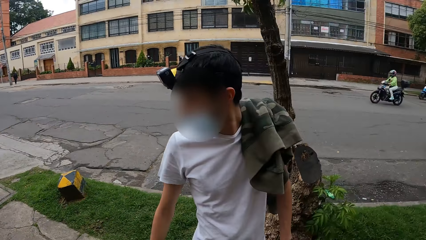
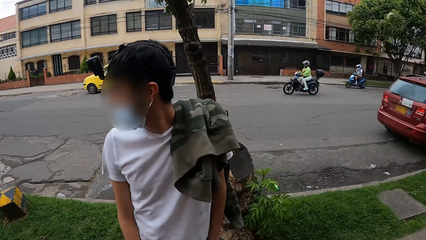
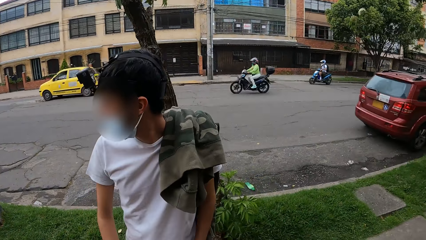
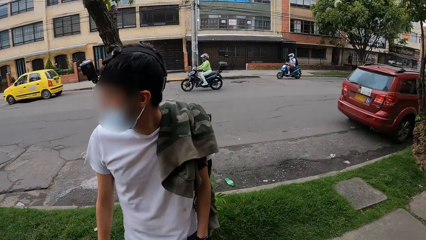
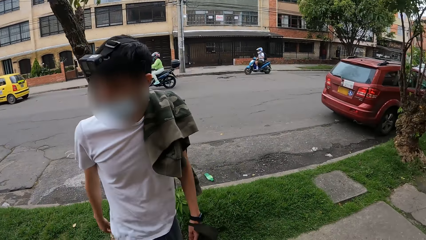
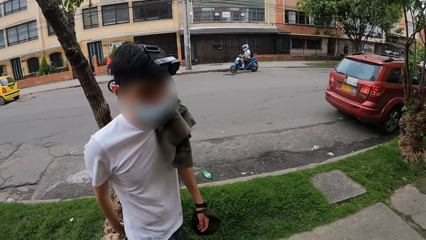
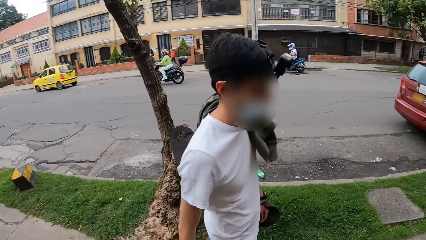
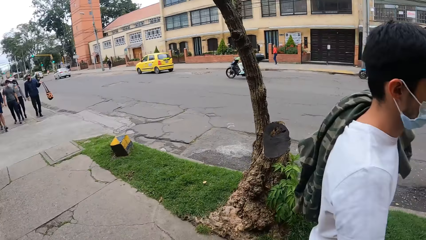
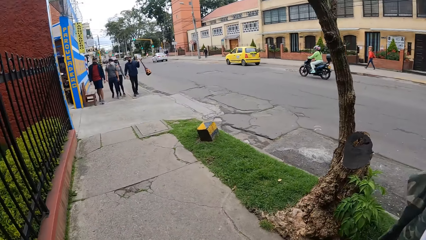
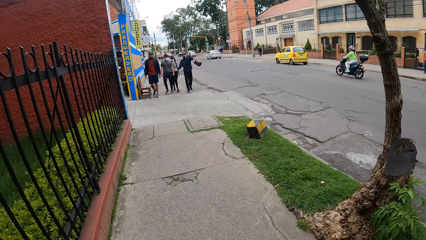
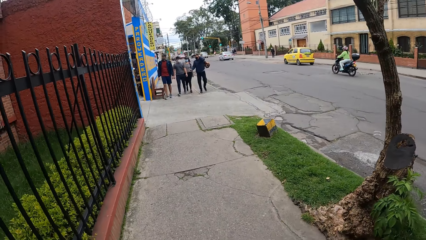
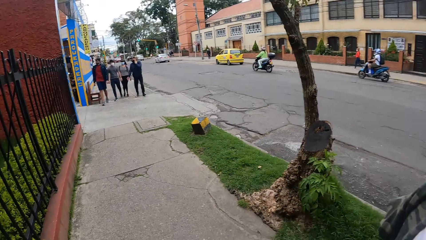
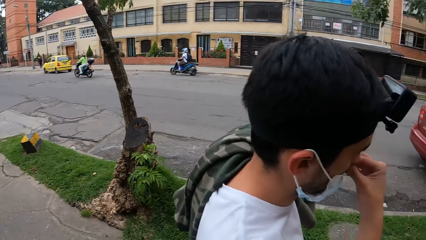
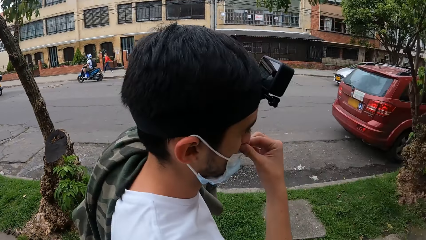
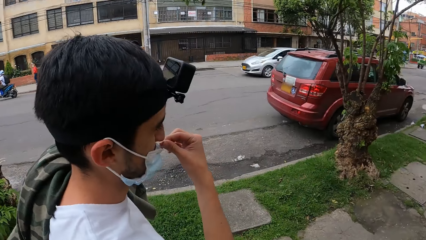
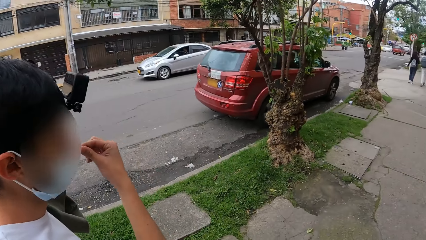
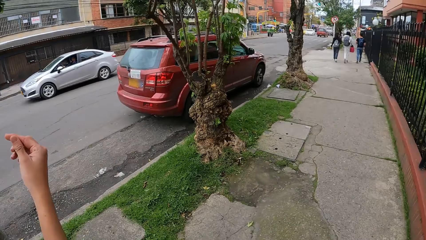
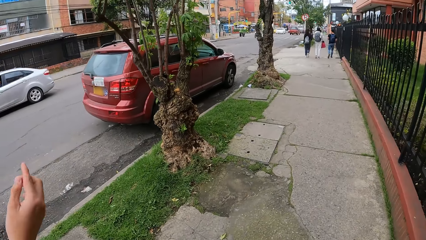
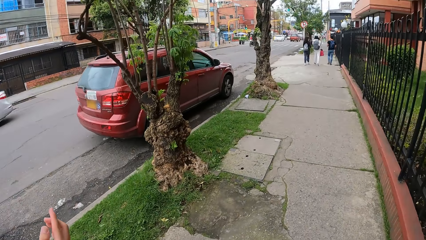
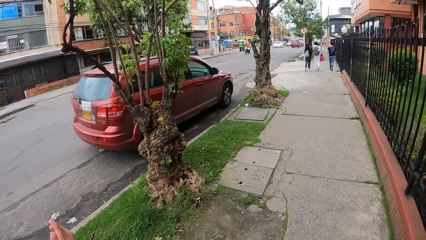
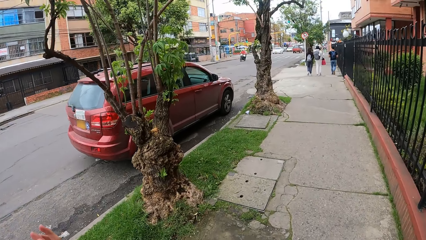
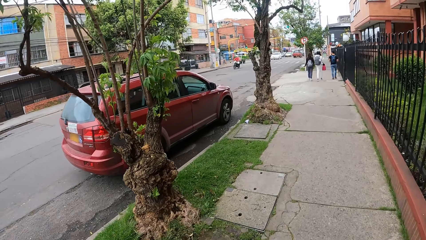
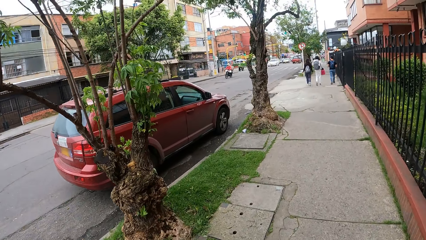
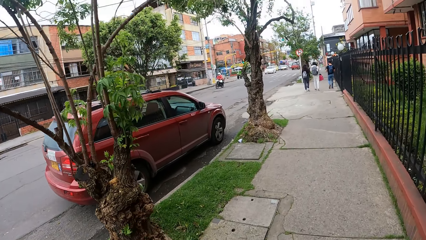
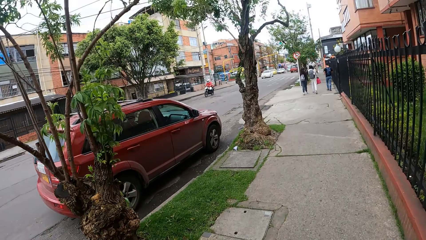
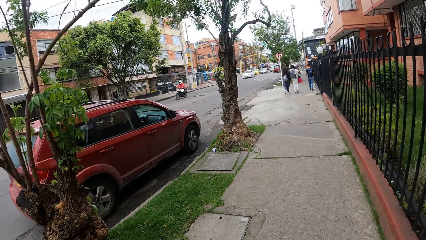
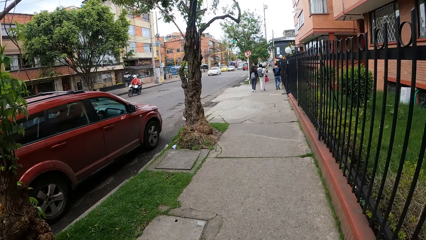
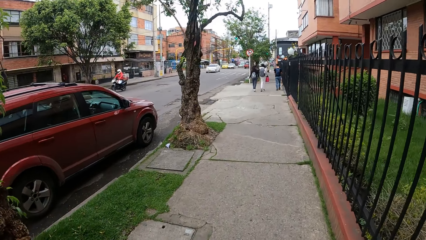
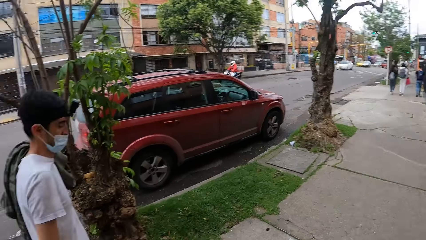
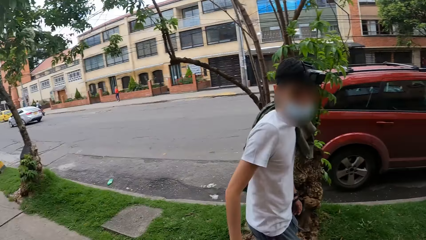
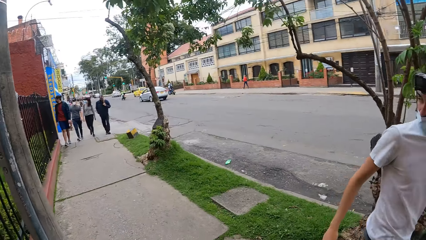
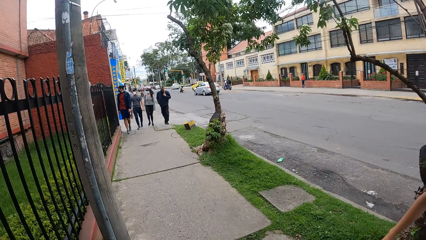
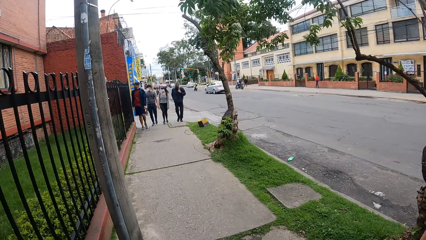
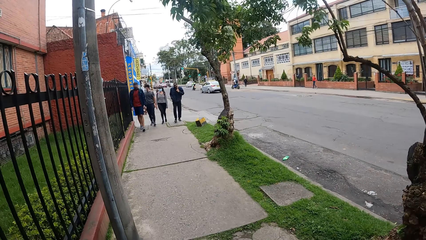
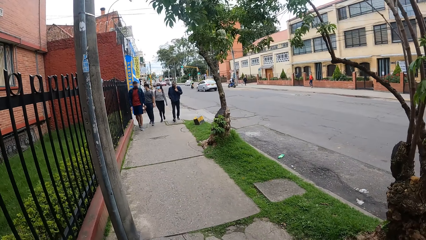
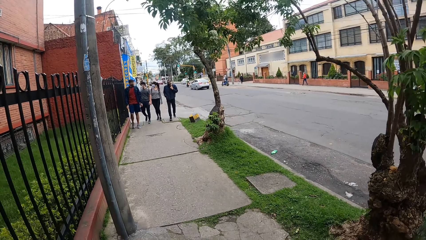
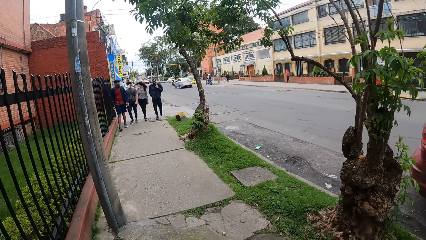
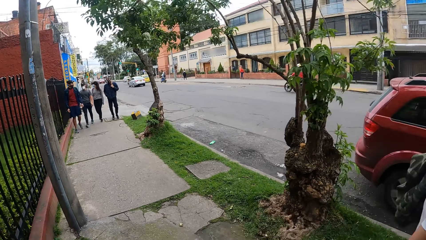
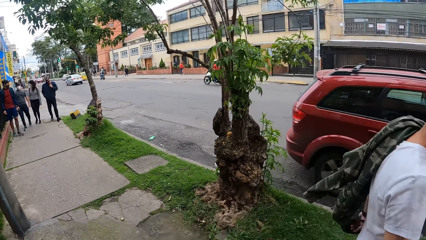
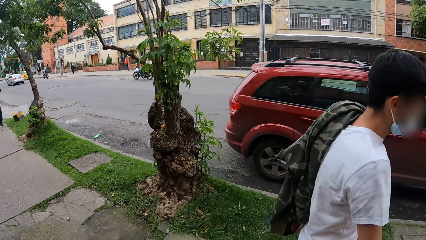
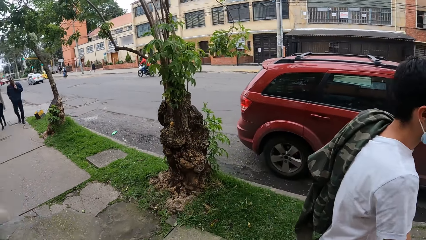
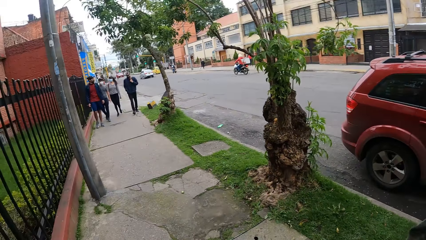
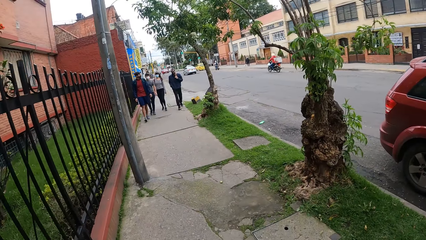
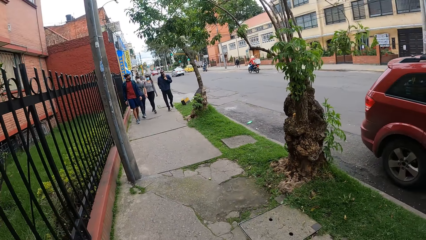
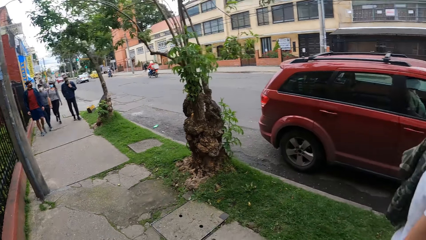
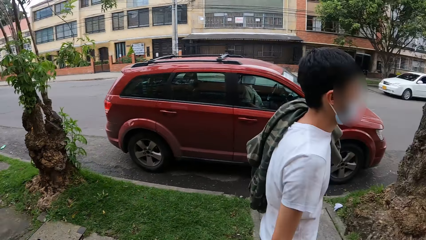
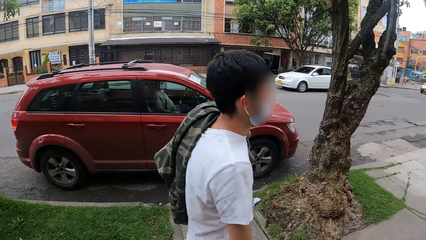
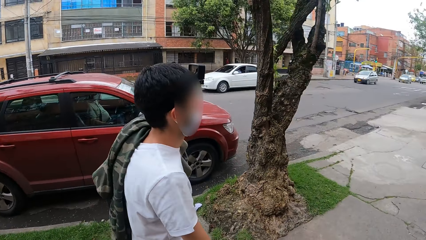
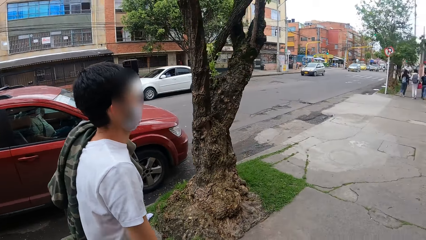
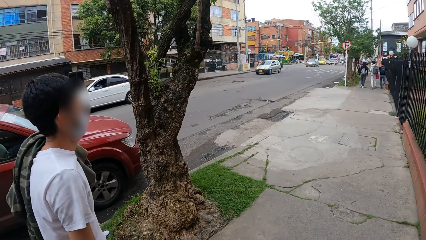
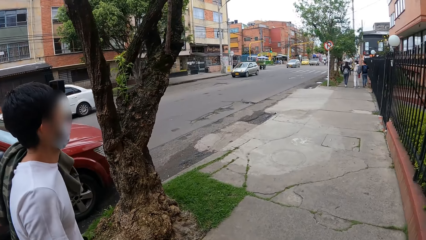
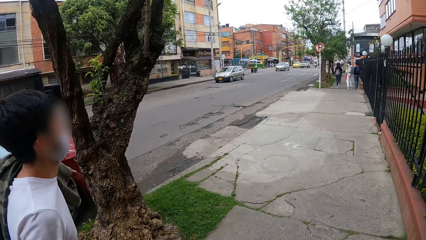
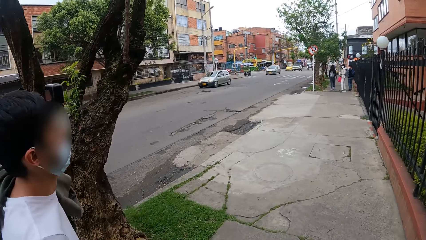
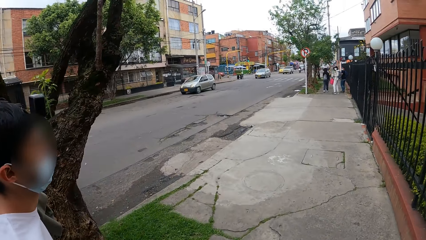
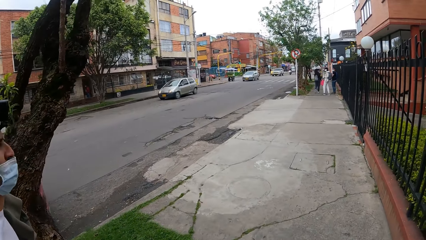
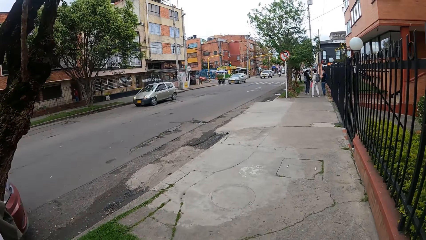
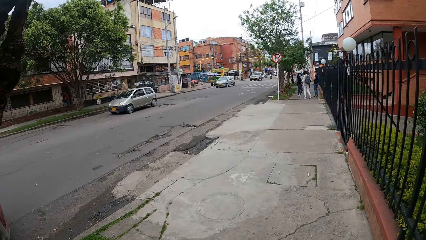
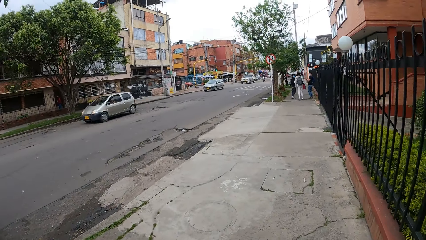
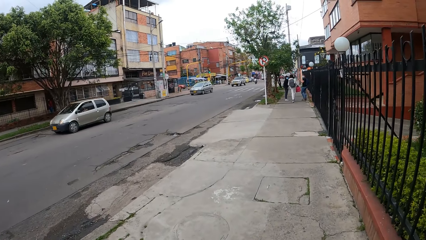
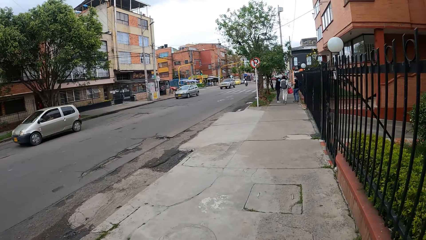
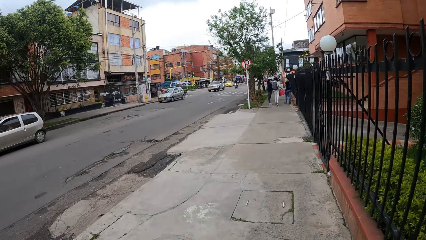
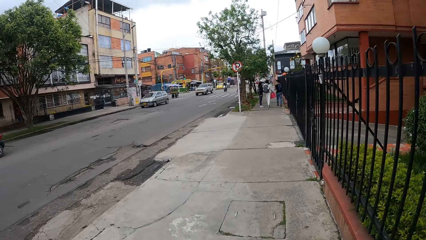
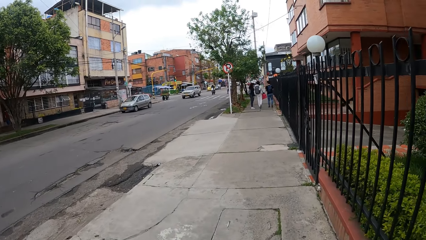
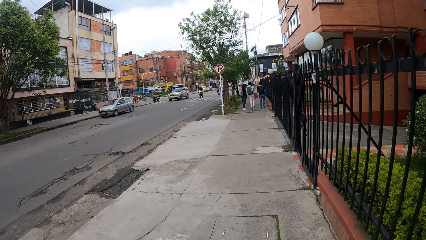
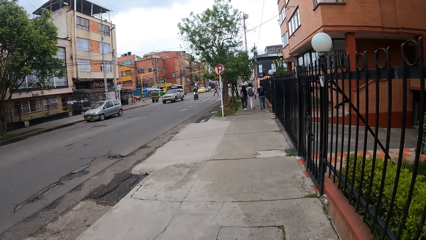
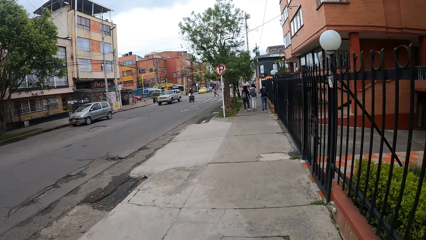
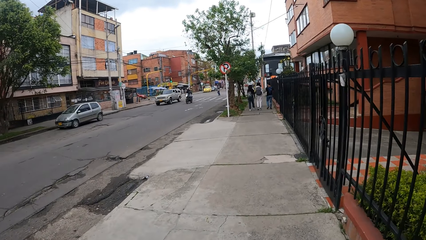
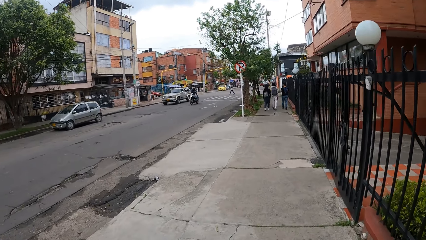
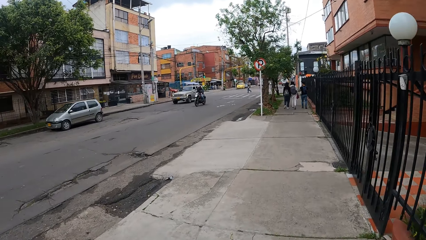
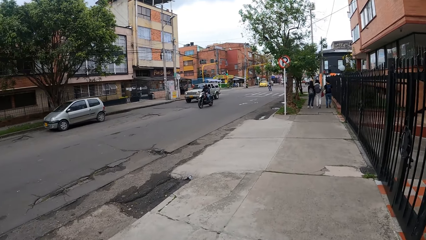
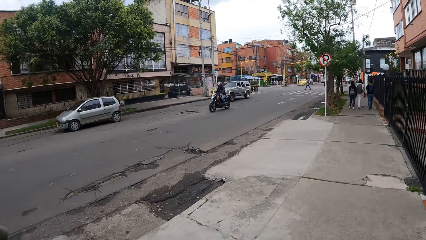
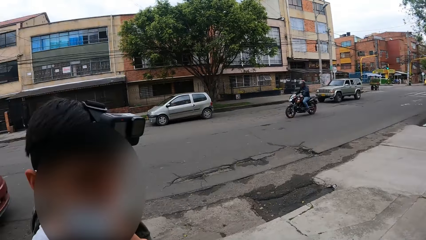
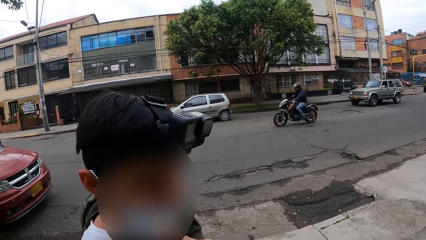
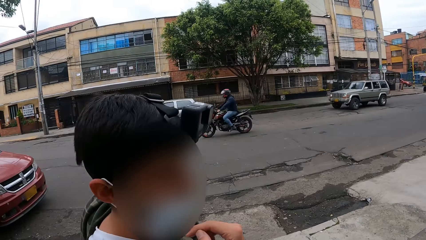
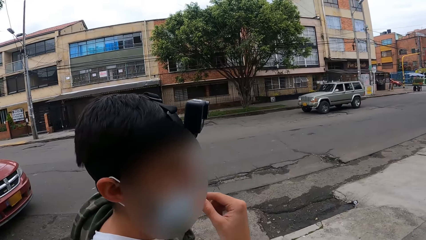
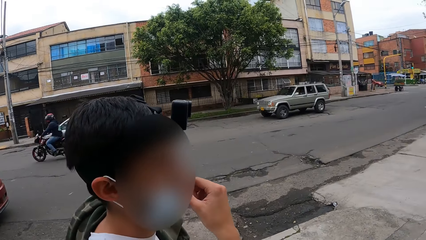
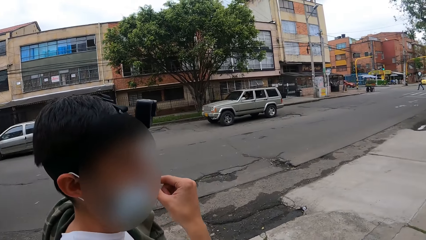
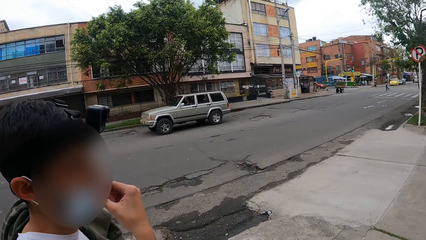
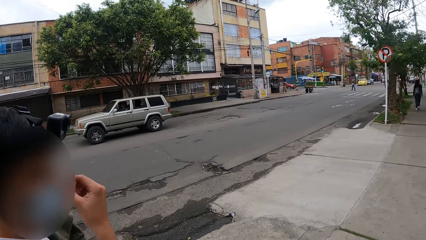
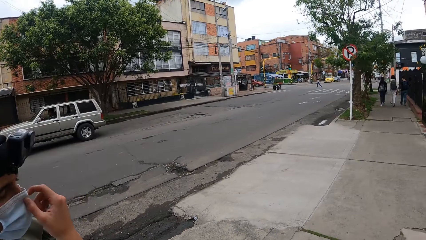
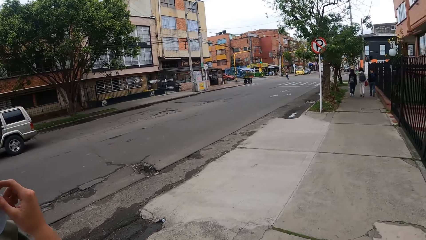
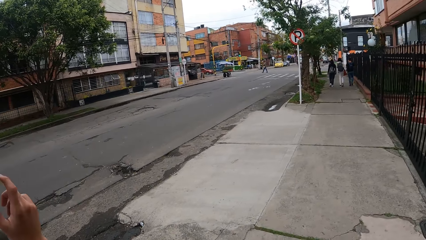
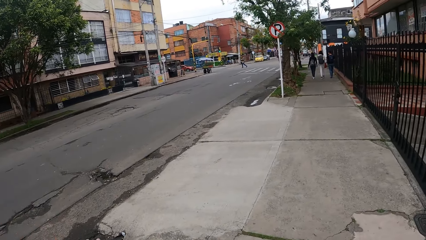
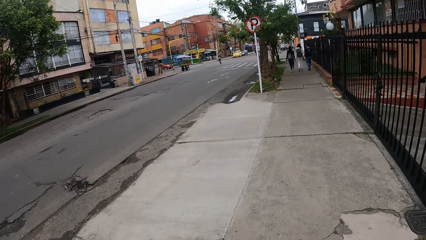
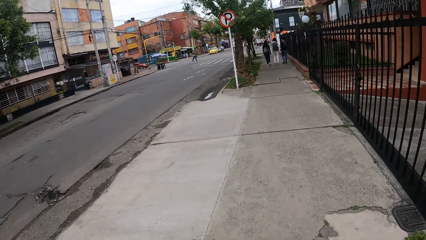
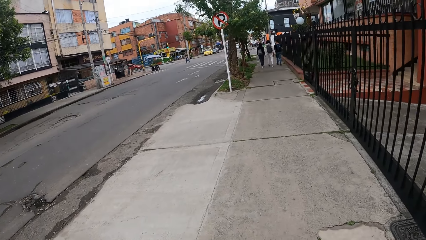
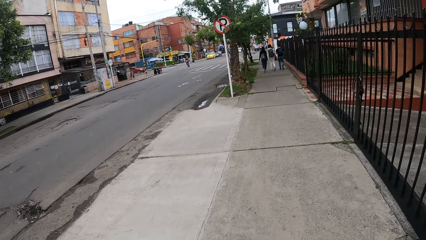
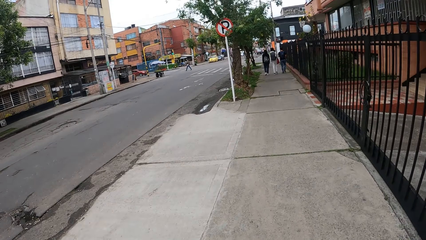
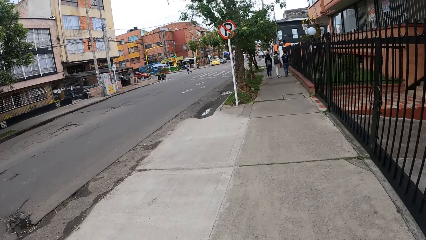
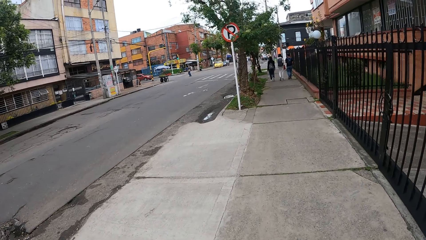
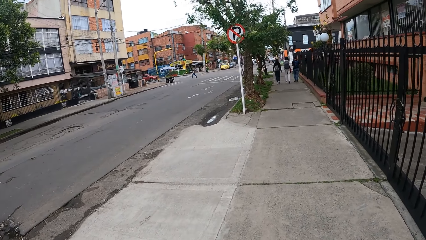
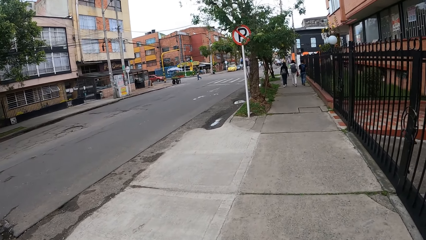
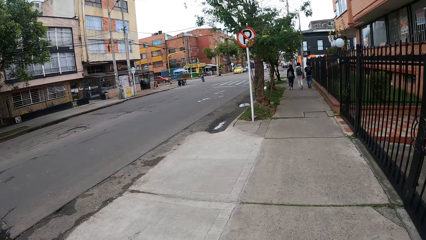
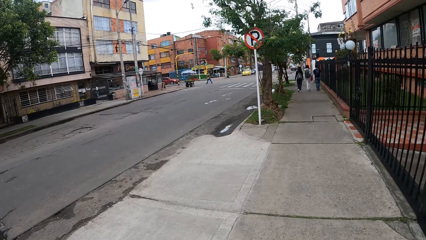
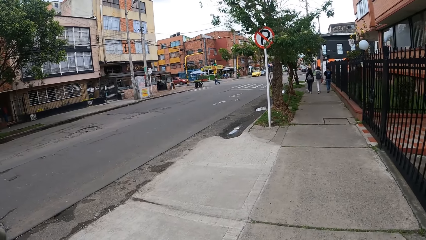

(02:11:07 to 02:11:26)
The camera wearer looks behind. The man touches his nose with his right hand. The camera wearer walks along the road with the man. They look behind. They walk along the road with the man. They look around the road. The man touches his face with his right hand. The camera wearer converses with the man. They look around the road.
